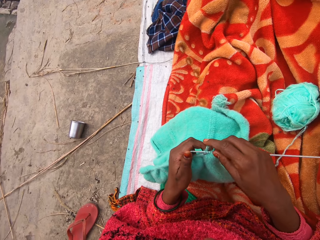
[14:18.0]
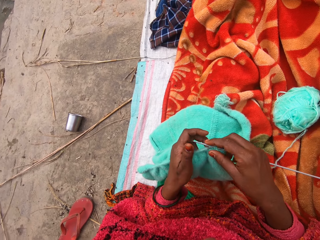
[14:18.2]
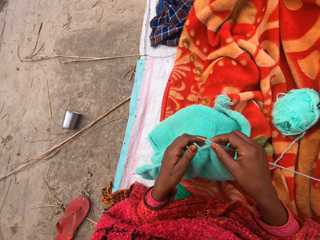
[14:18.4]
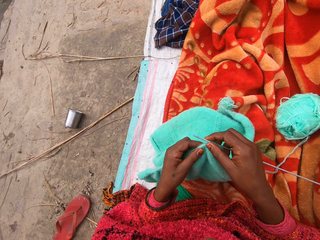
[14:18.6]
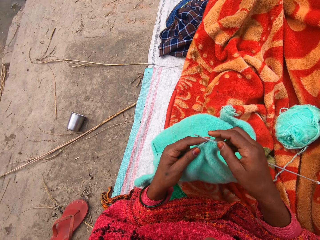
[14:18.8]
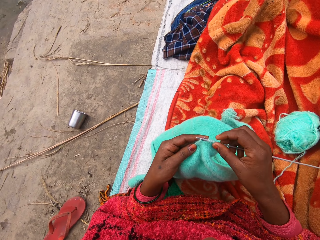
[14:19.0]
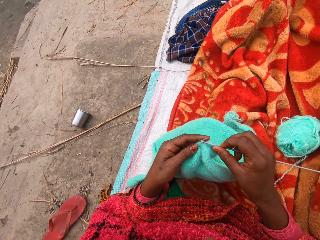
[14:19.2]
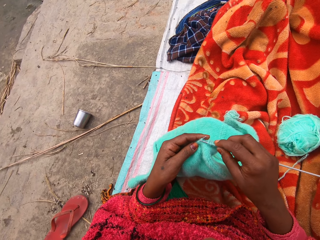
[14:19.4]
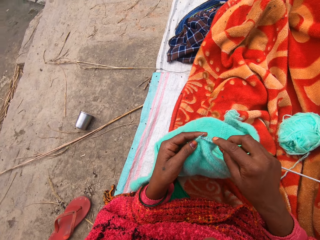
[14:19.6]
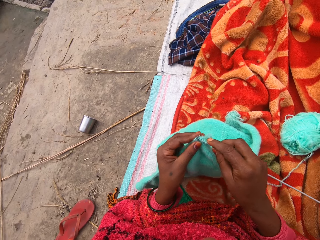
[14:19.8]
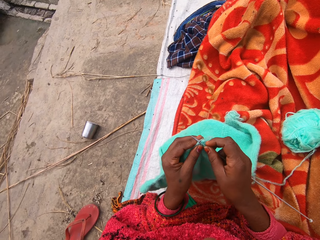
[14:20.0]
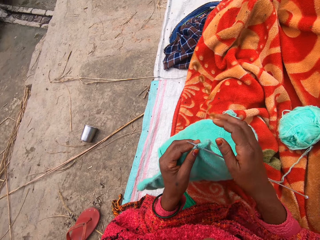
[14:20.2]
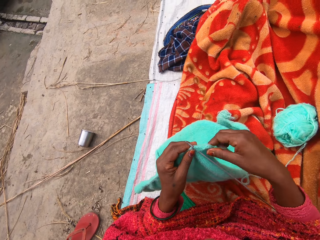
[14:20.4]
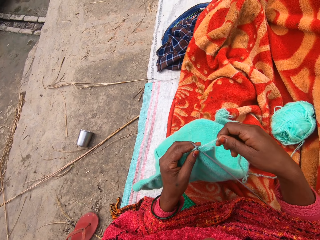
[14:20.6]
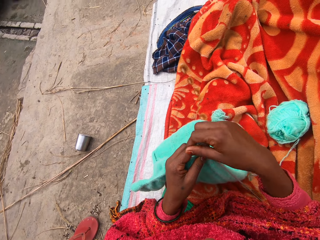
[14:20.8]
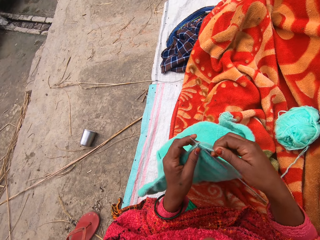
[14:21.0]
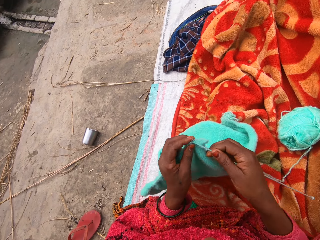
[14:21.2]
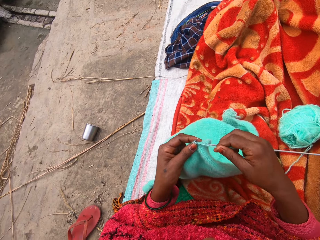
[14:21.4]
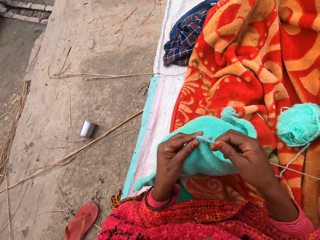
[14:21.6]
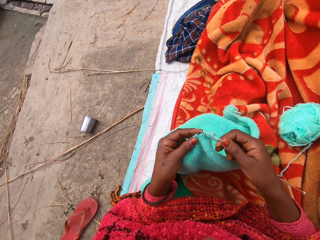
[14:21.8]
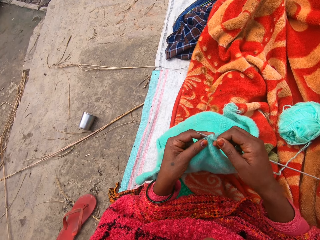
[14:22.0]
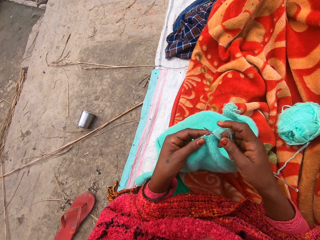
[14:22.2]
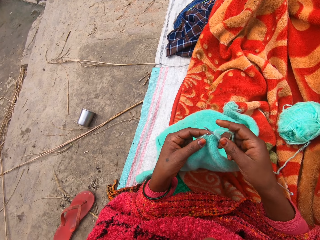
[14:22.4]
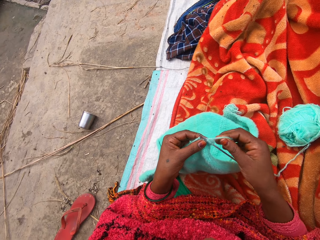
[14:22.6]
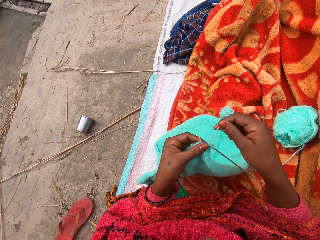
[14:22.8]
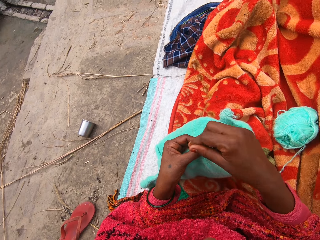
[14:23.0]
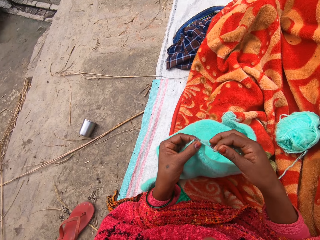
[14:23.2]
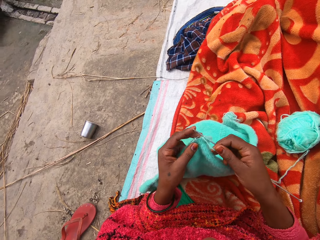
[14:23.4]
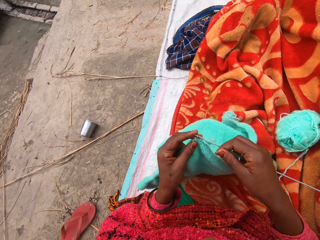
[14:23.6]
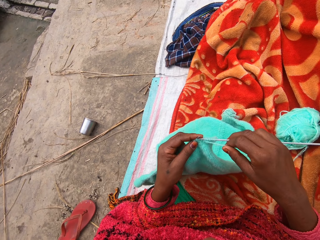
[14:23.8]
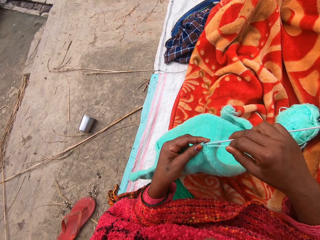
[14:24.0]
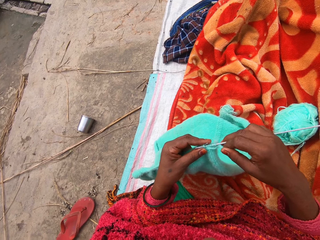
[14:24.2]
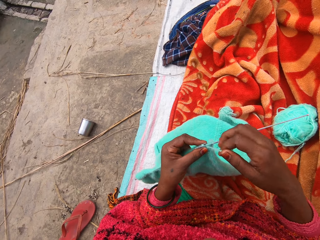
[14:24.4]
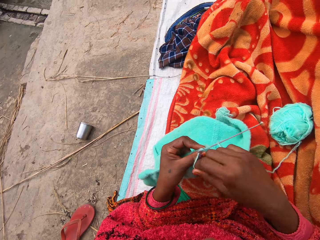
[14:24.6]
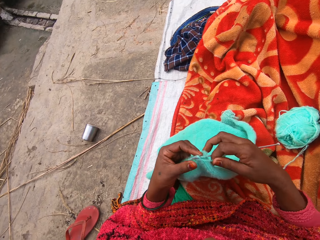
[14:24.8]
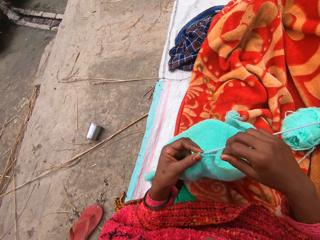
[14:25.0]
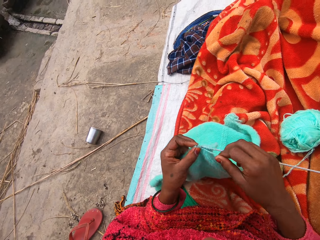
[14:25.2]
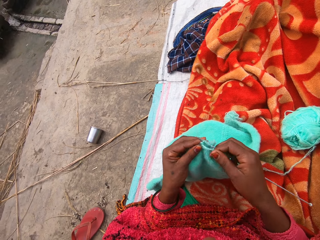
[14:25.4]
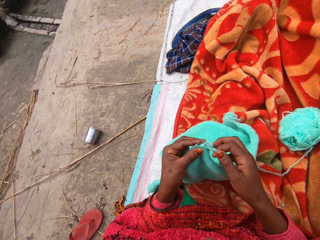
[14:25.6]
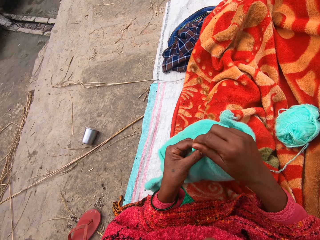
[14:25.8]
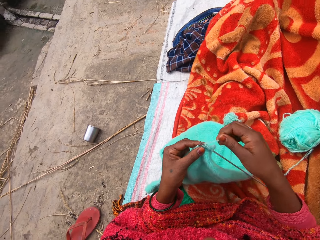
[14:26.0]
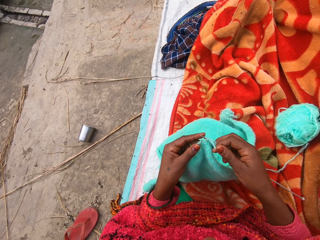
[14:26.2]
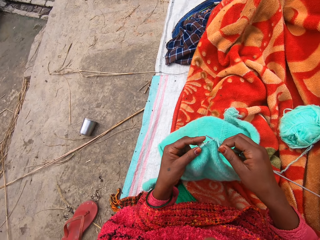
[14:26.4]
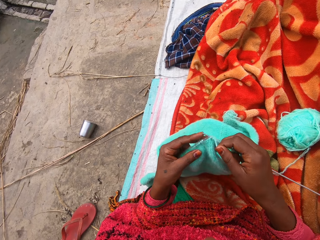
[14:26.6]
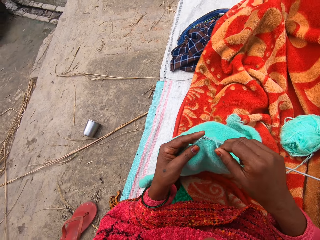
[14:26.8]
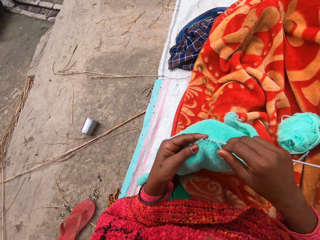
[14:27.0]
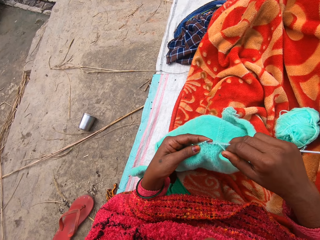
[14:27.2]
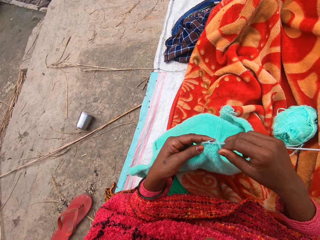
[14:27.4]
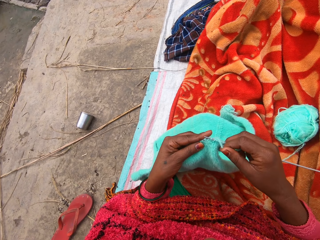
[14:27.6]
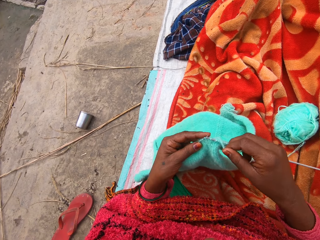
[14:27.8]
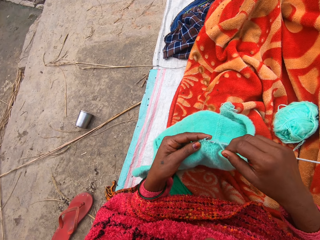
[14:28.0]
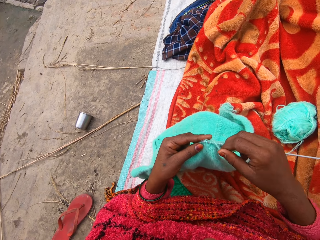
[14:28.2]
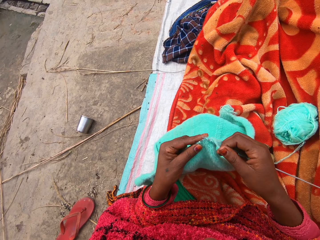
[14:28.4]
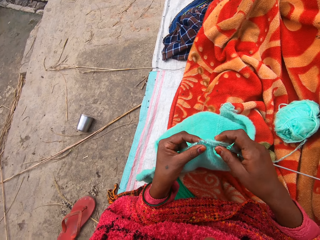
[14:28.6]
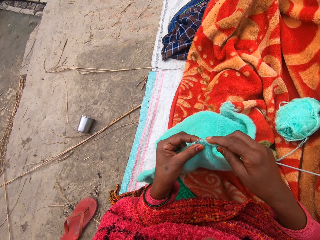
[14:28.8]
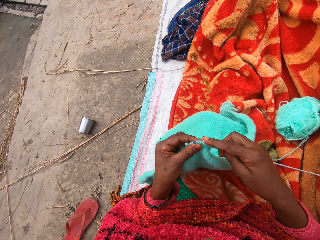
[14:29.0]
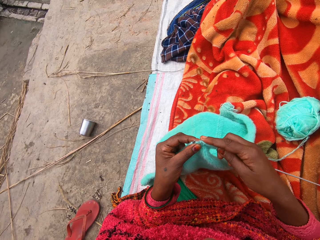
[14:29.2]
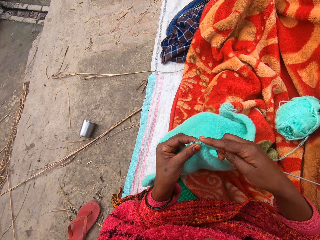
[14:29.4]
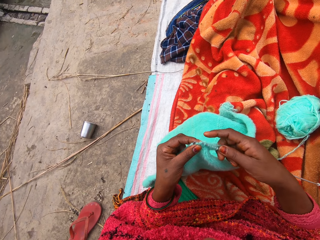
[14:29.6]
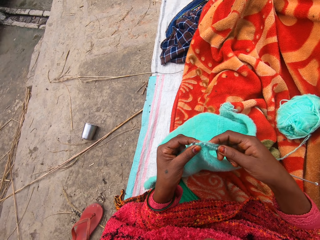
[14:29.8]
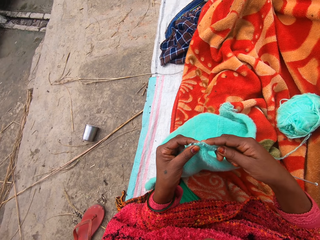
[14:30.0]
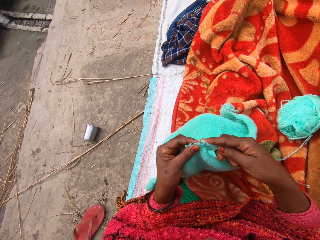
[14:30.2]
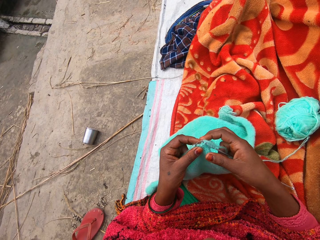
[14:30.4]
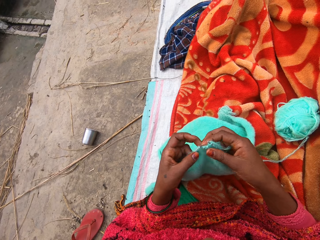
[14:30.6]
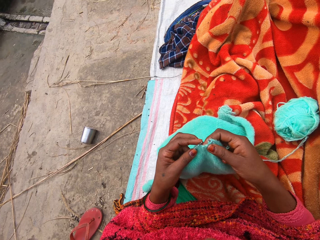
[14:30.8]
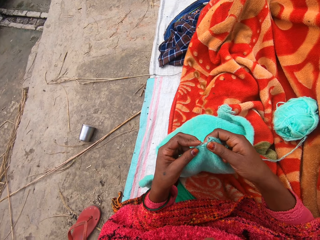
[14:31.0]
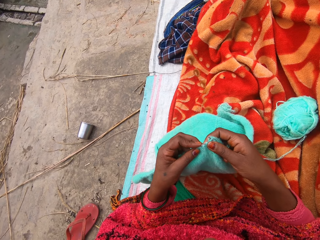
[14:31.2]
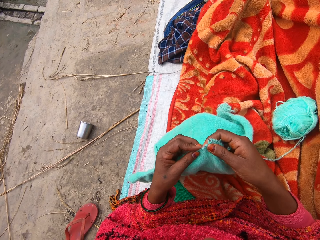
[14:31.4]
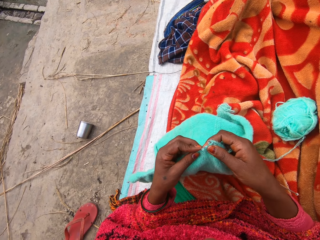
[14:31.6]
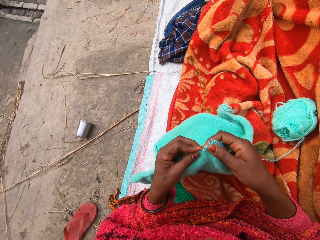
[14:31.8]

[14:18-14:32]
The camera wearer holds the crochet. They knit the sweater. They hold the yarn. They fix the yarn on the crochet. They knit the sweater. They fix the yarn on the crochet. They knit the sweater. They fix the yarn on the crochet. They knit the sweater.

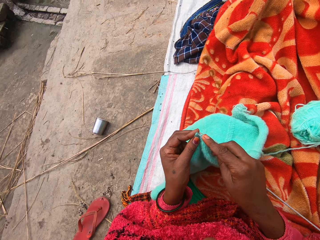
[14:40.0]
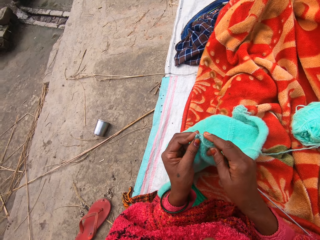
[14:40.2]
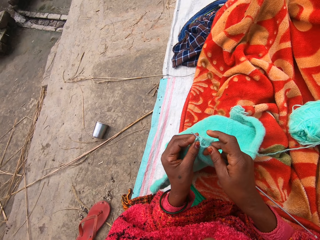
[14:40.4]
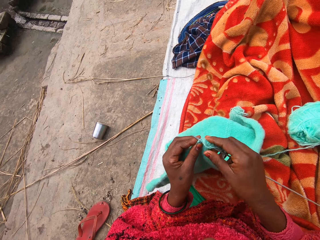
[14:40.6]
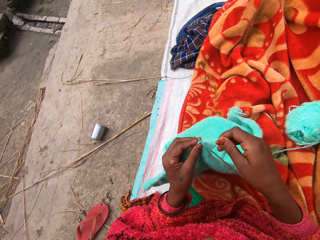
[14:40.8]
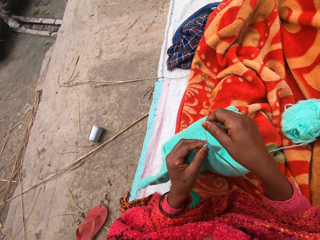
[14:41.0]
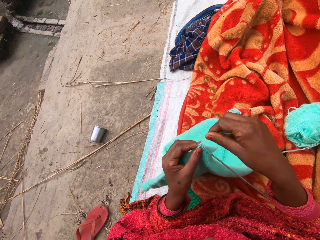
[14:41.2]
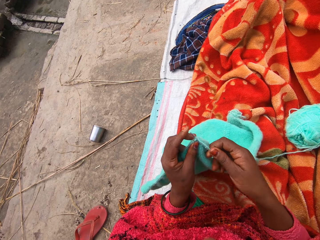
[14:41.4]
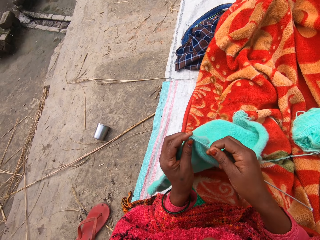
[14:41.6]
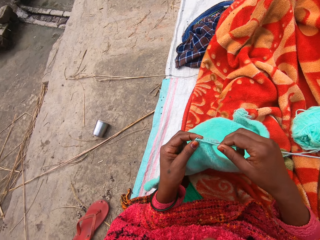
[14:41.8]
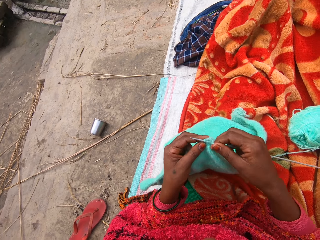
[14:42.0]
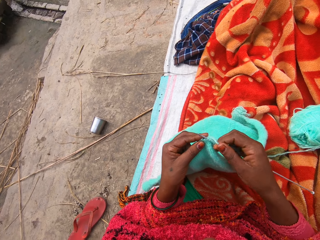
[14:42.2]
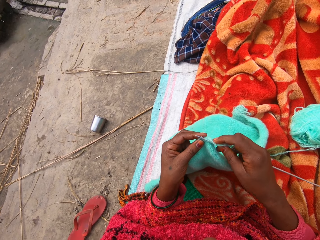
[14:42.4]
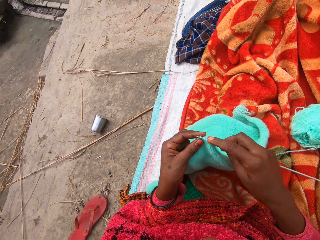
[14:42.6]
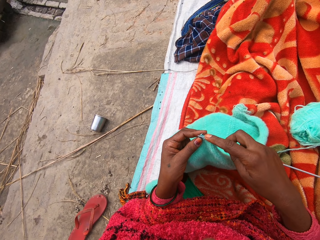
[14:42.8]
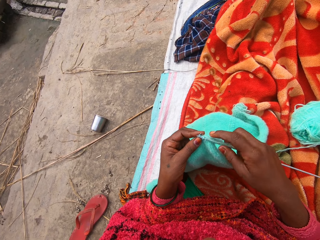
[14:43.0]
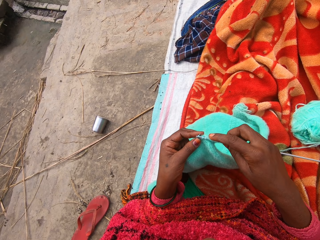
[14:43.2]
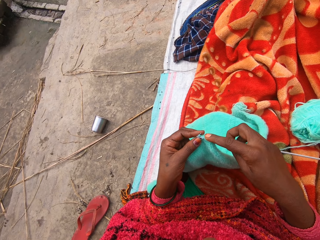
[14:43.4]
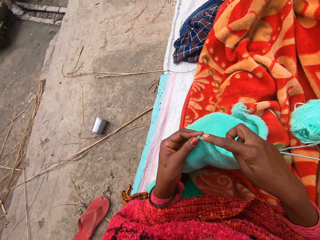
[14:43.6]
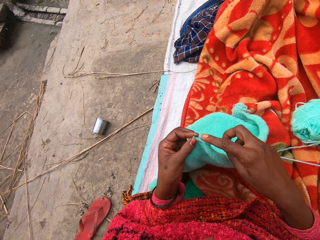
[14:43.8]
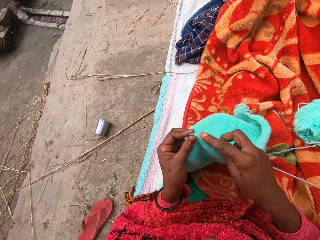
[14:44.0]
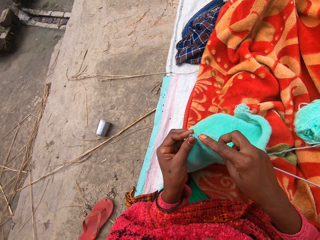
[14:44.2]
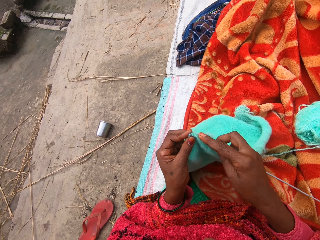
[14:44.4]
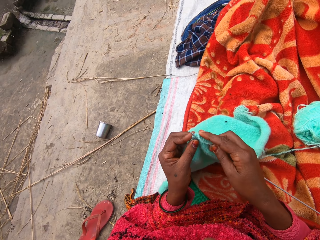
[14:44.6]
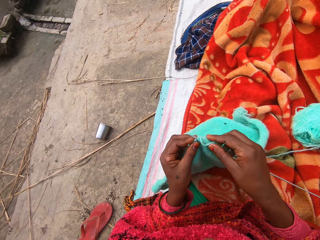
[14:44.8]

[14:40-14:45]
The camera wearer fixes the yarn on the crochet. They knit the sweater.
